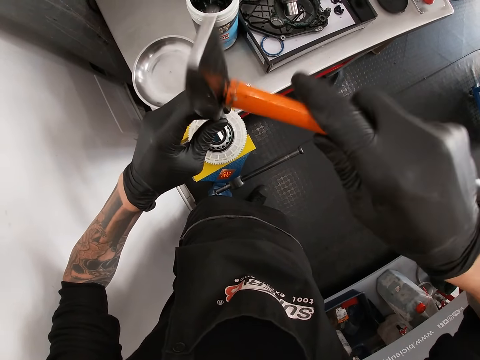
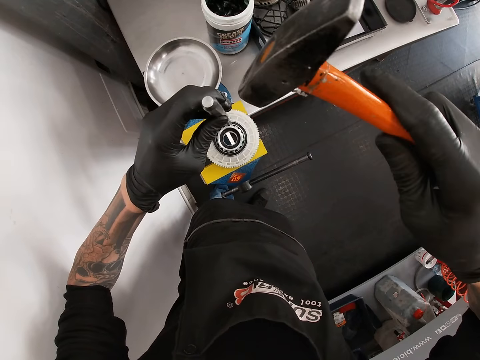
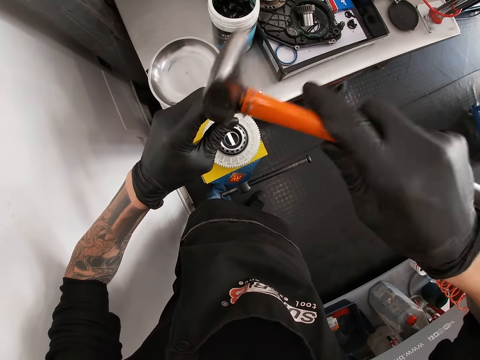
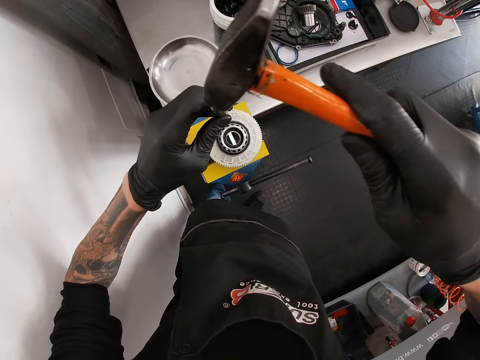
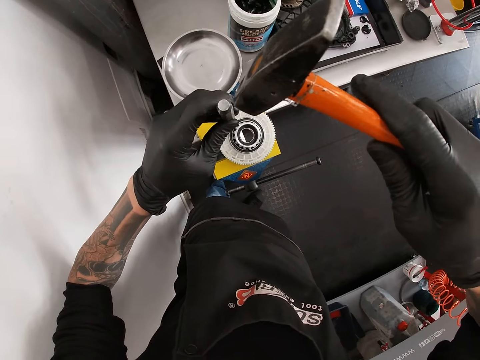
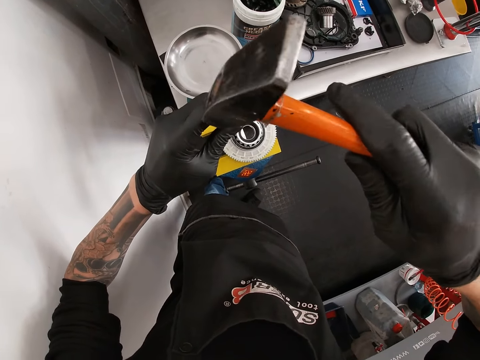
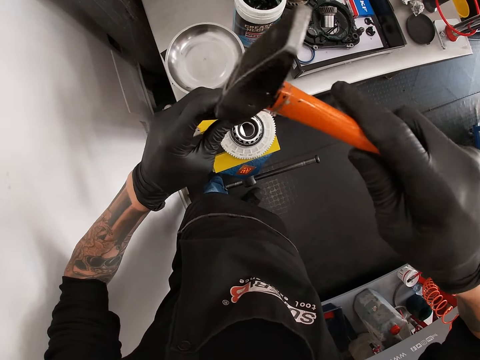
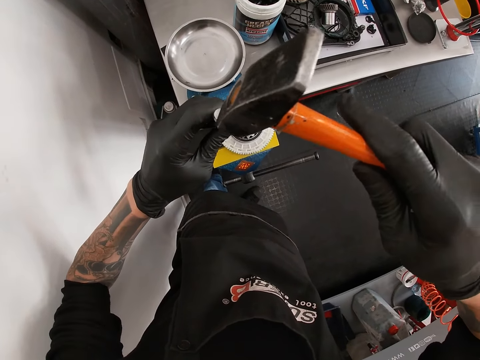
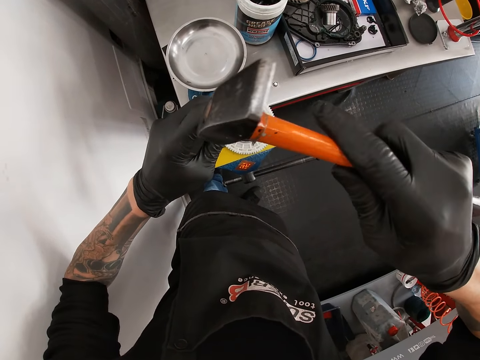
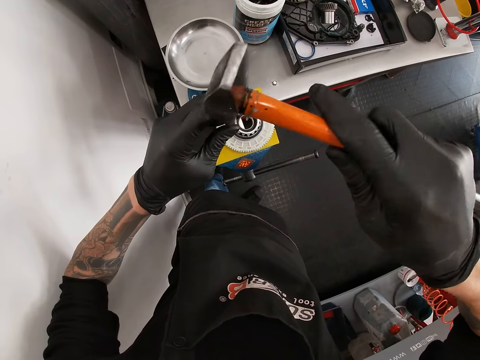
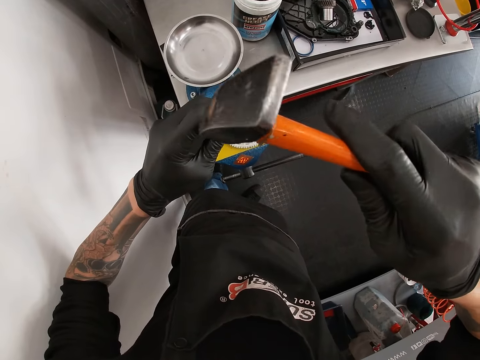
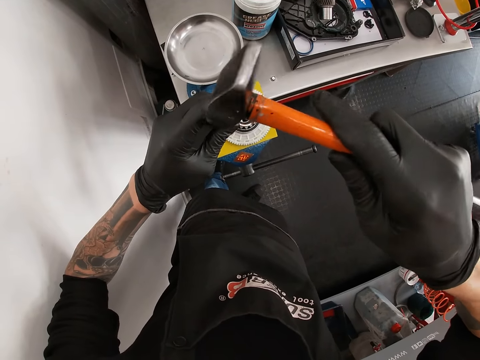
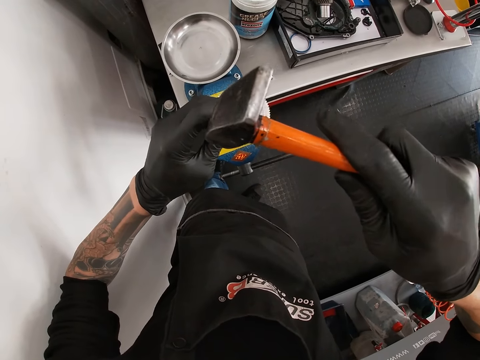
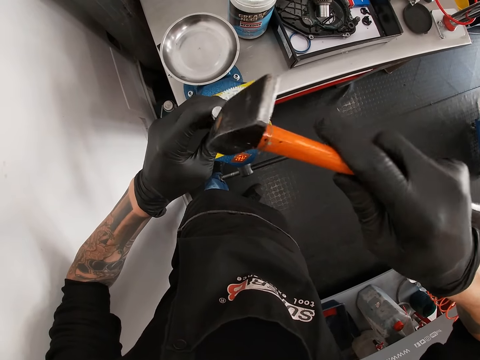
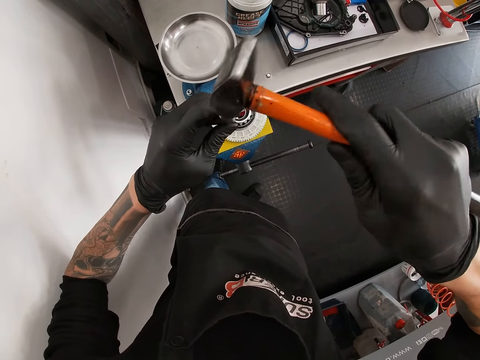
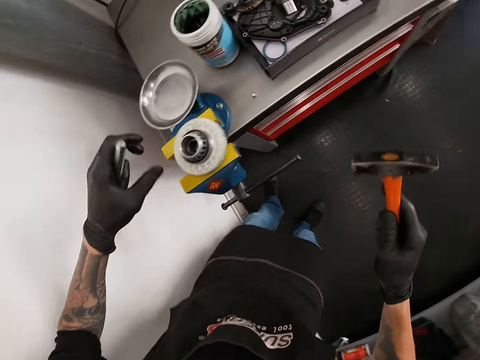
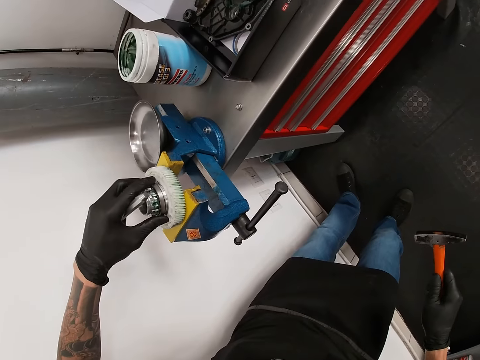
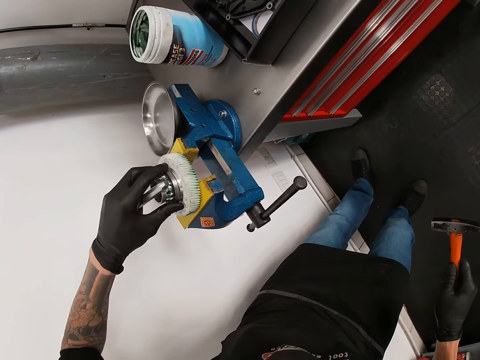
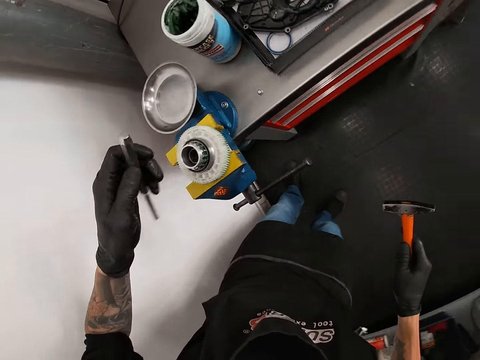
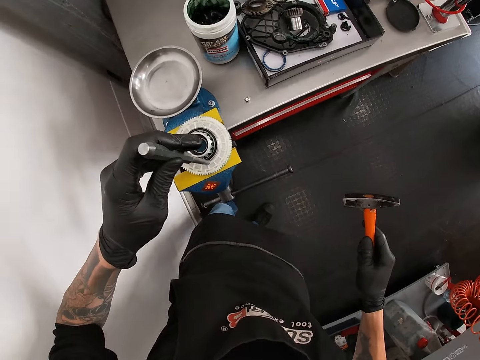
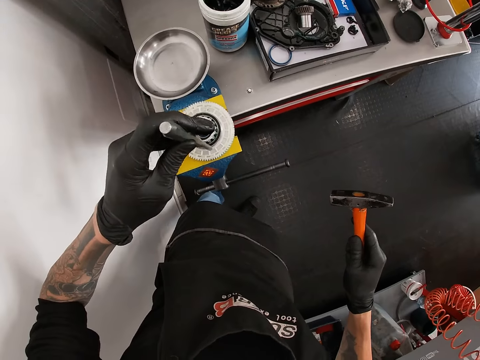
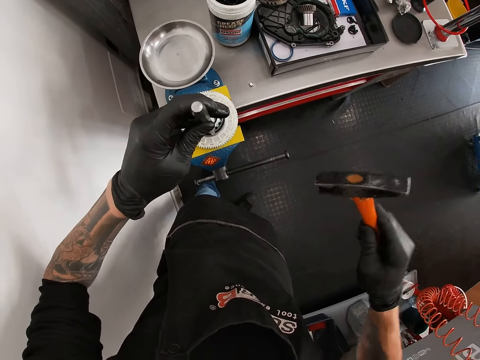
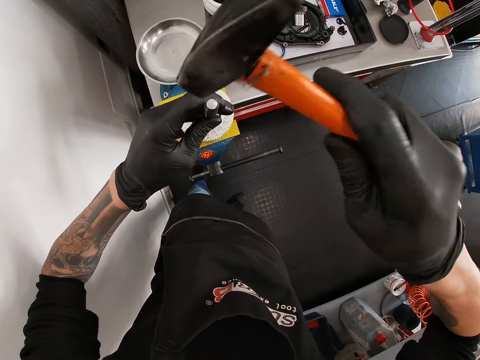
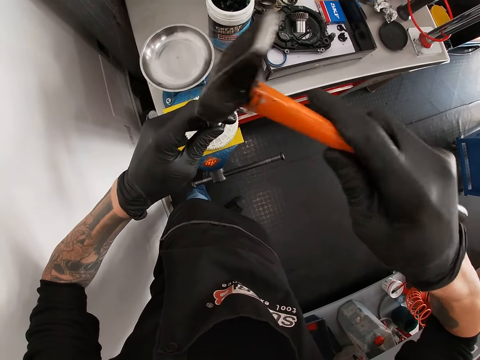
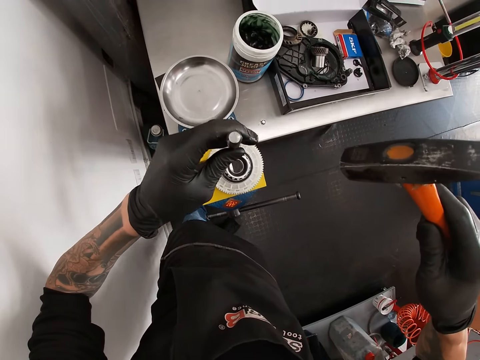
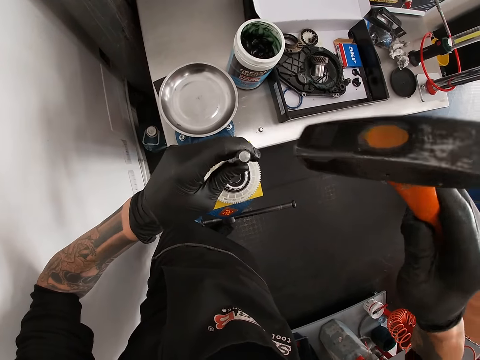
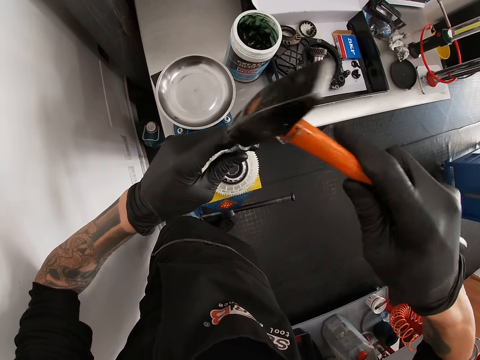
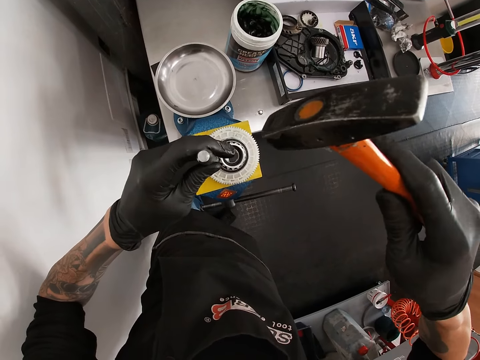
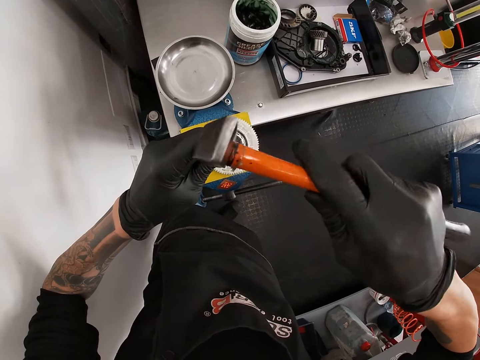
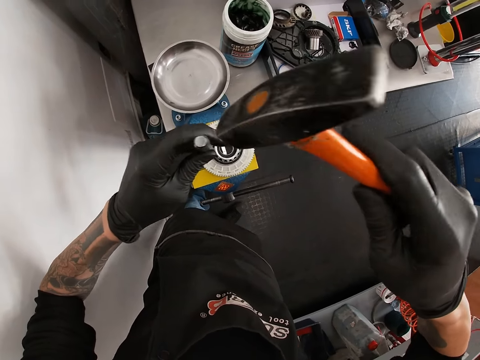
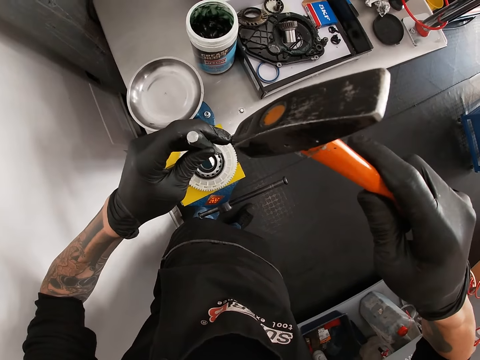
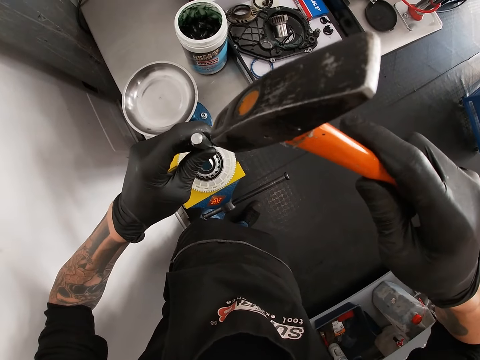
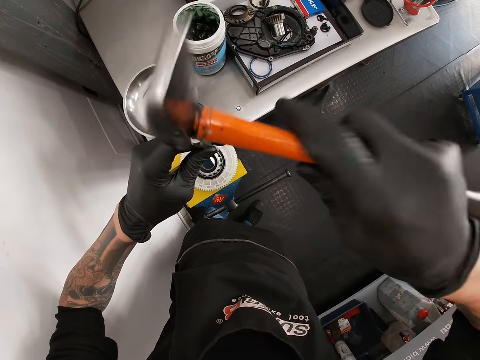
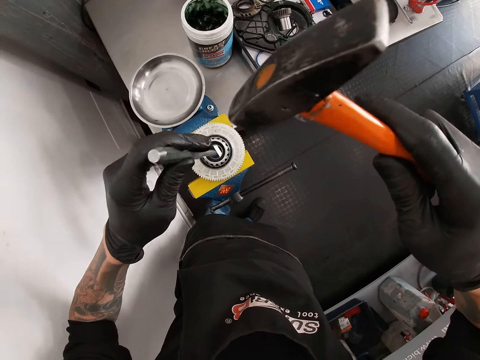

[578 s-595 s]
The camera wearer hits the chisel. He moves the chisel. He hits the chisel. He moves the chisel. He hits the chisel. He looks at the metal. He rolls the gear teeth on a bench vice with his left hand. He holds the metal. He holds the hammer. He places the pin punch or chisel in his left hand on the gear teeth on the bench vice. He hits the pin punch in his left hand on the gear teeth with the face of the engineer's hammer in his right hand. He moves the chisel. He hits the chisel. He moves the chisel. He hits the chisel. He moves the chisel. He hits the chisel.

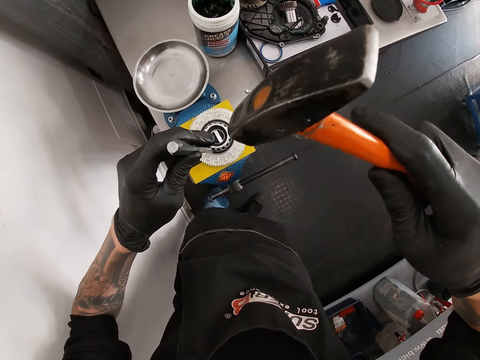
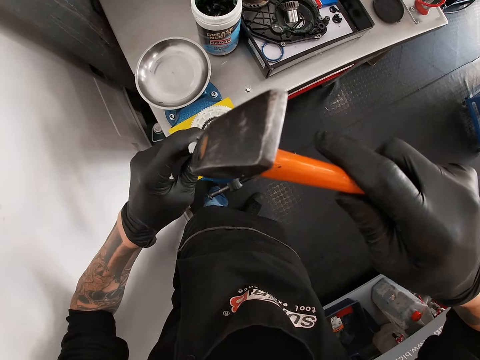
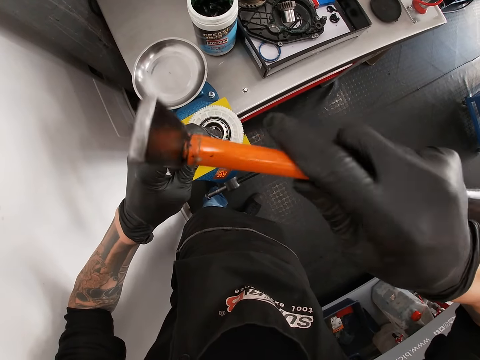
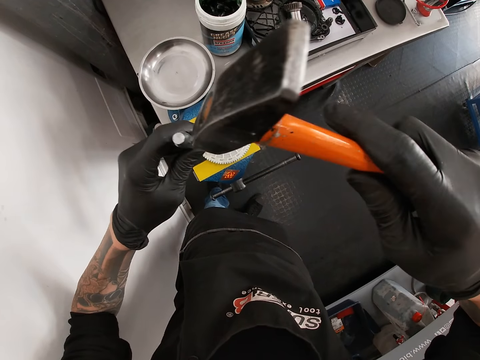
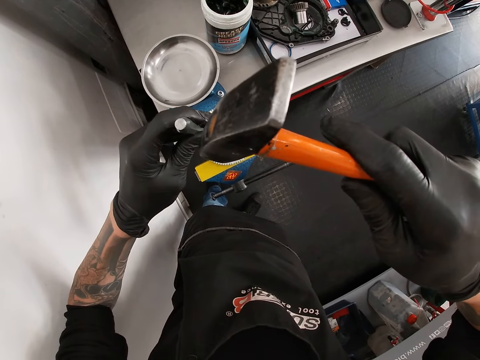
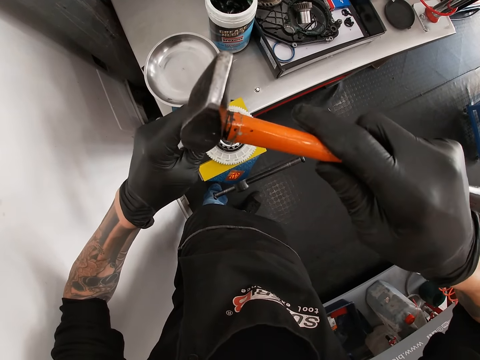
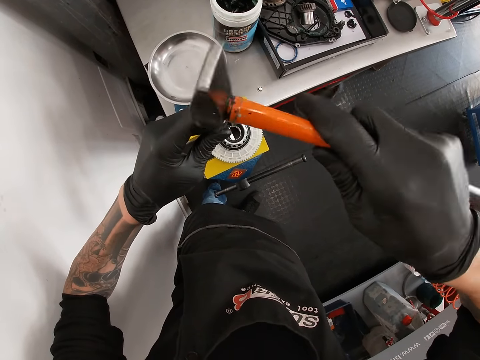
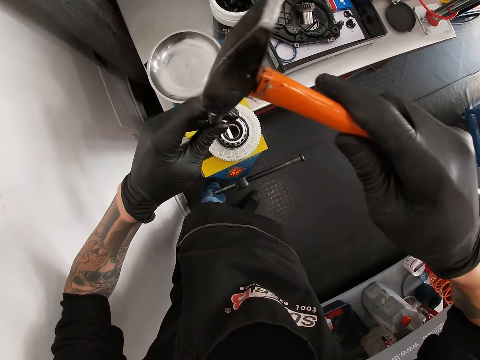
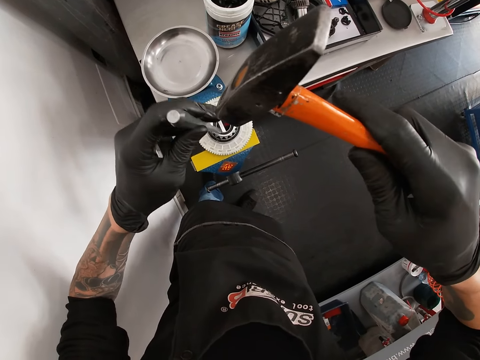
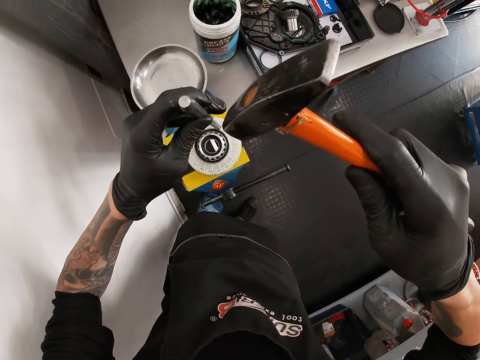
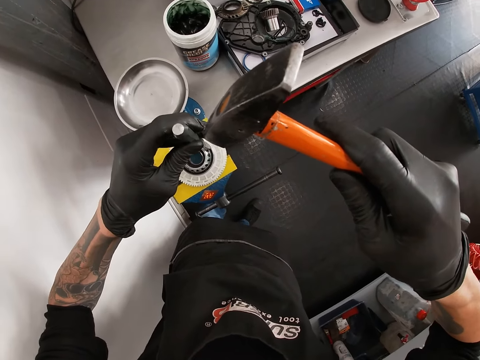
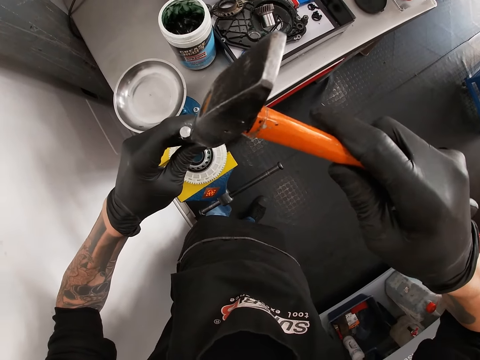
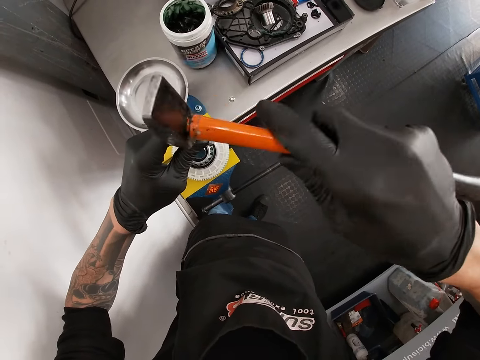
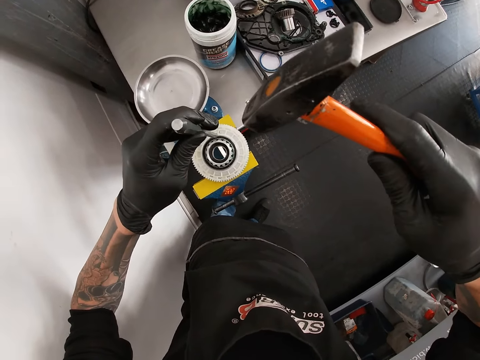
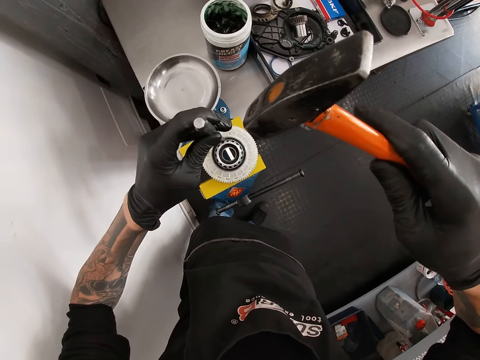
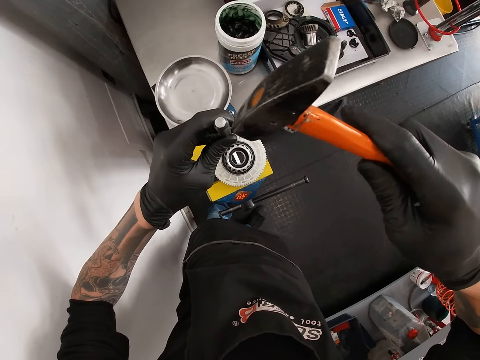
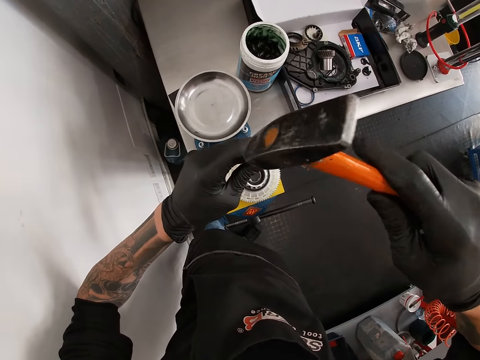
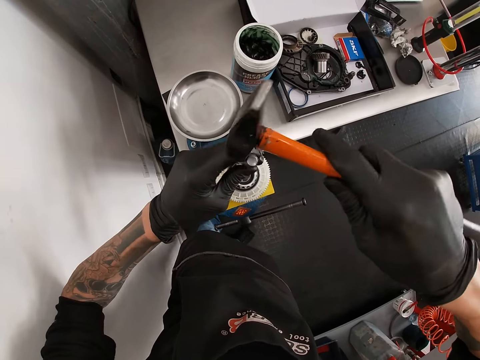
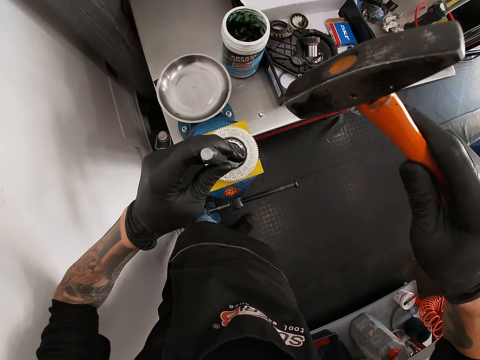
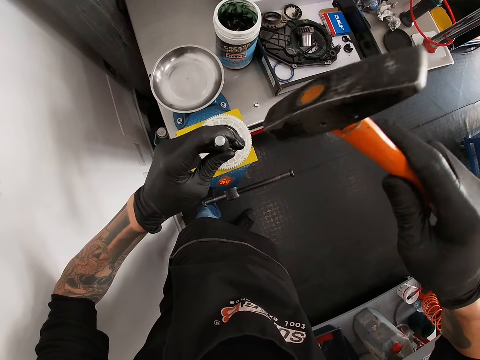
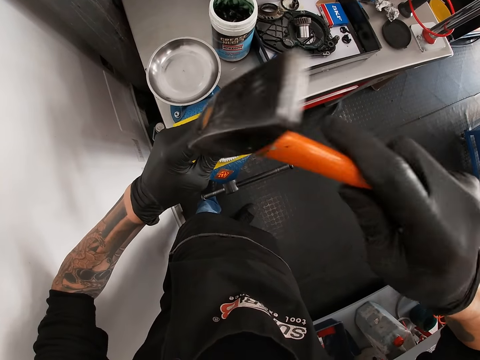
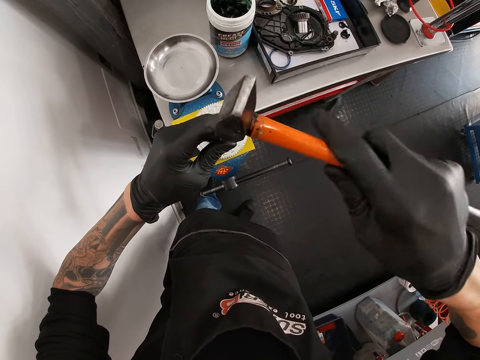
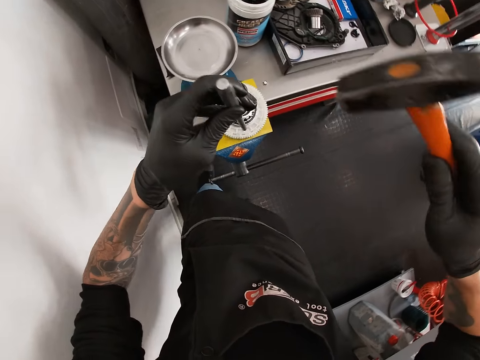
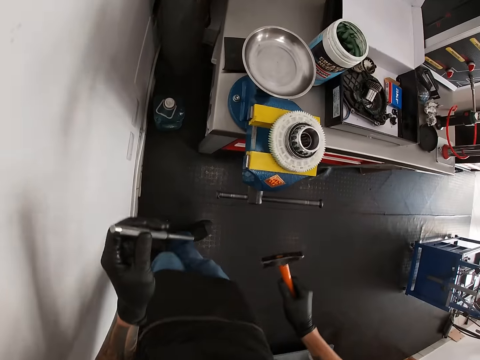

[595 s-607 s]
The camera wearer moves the chisel. They hit the chisel. They move the chisel. They hit the chisel. They move the chisel. They hit the chisel. They move the chisel. They hit the chisel. They move the chisel. They hit the chisel.
